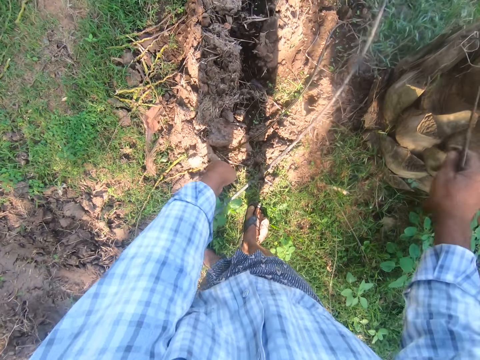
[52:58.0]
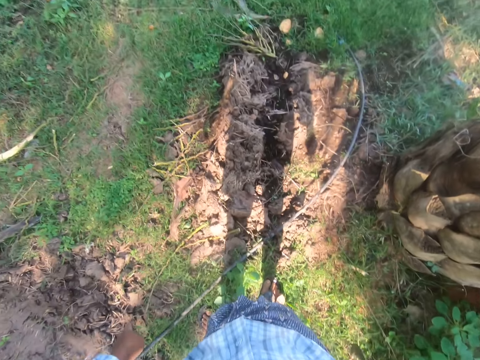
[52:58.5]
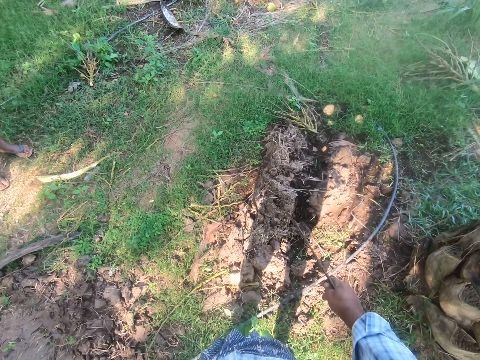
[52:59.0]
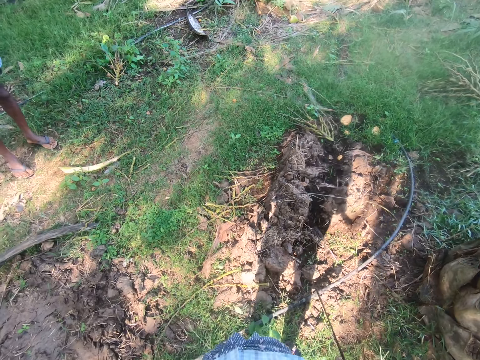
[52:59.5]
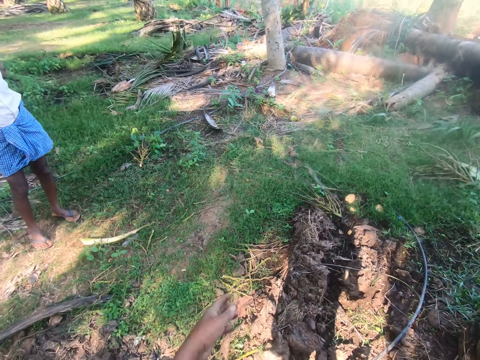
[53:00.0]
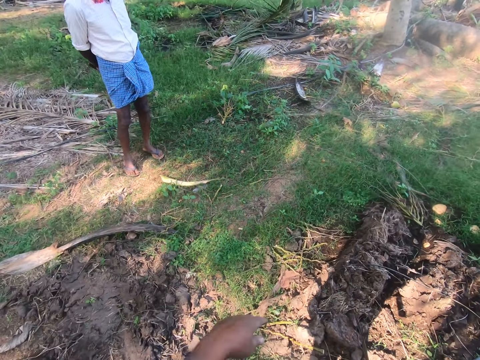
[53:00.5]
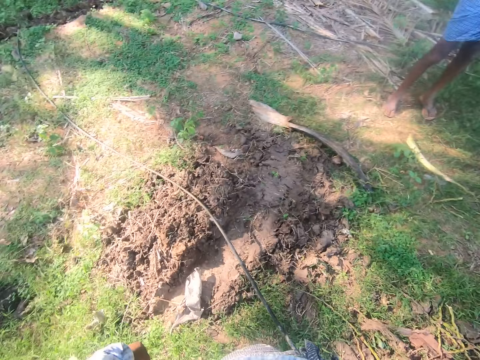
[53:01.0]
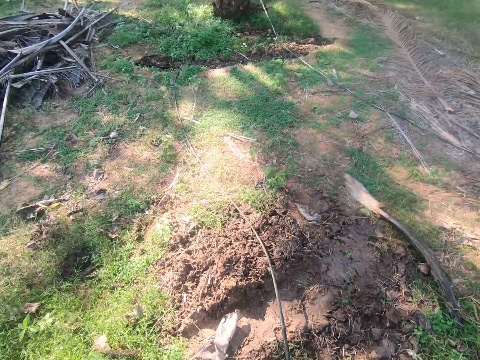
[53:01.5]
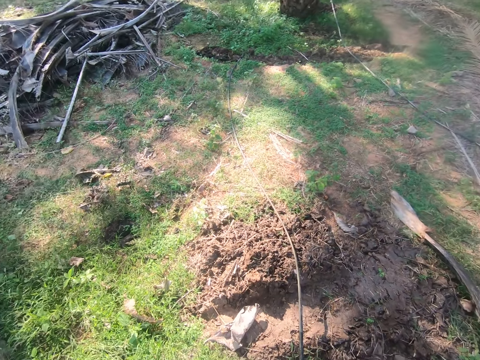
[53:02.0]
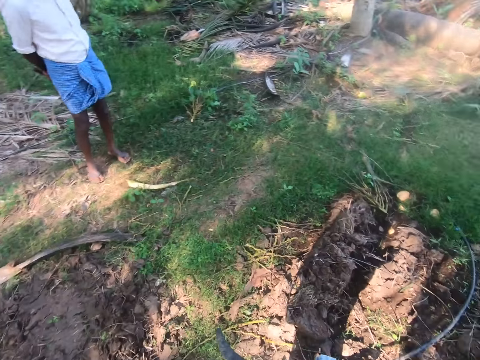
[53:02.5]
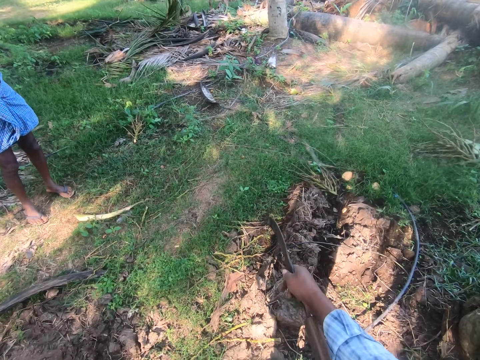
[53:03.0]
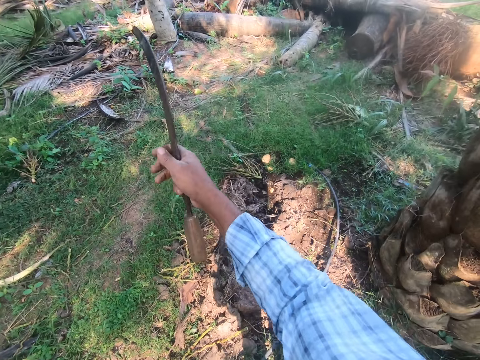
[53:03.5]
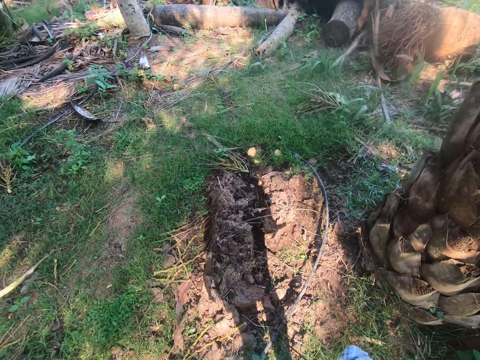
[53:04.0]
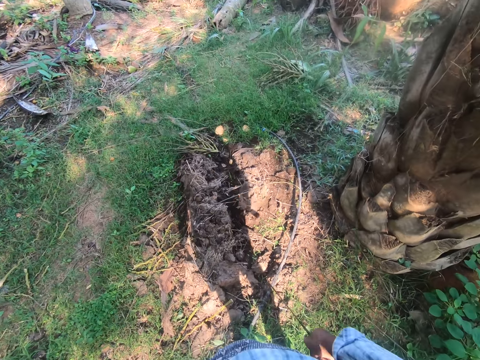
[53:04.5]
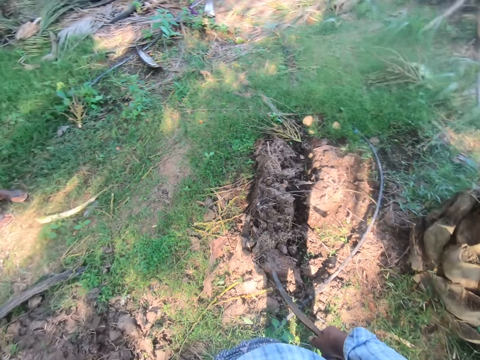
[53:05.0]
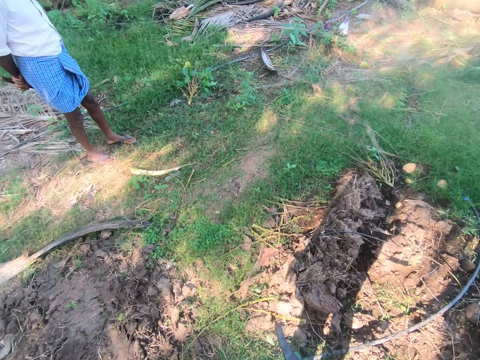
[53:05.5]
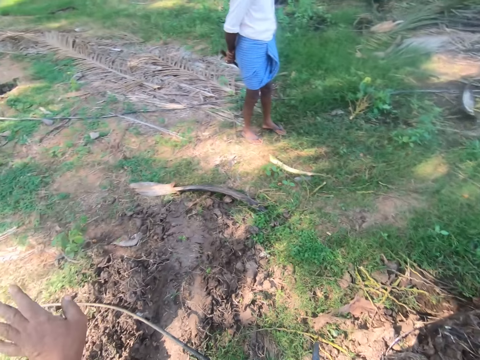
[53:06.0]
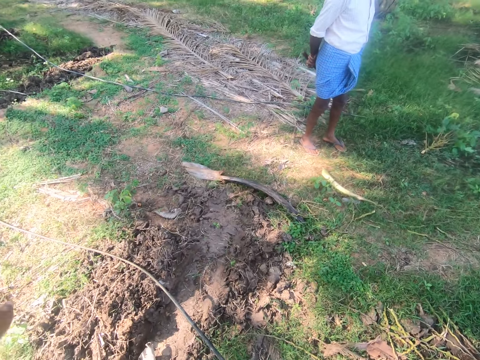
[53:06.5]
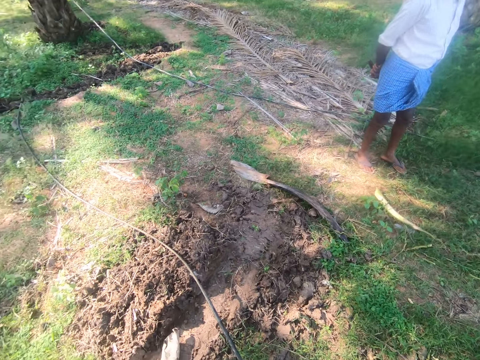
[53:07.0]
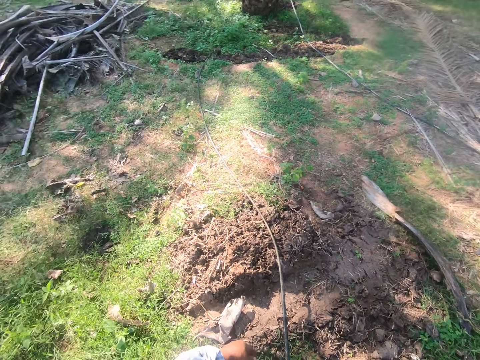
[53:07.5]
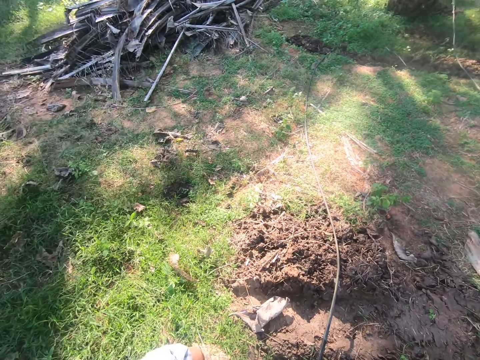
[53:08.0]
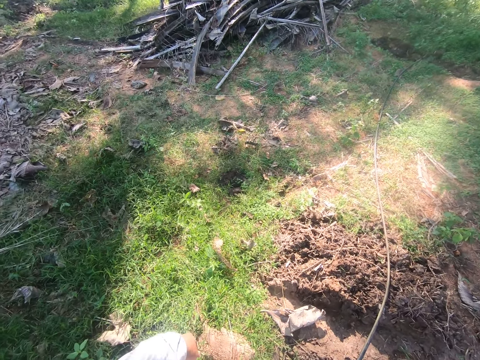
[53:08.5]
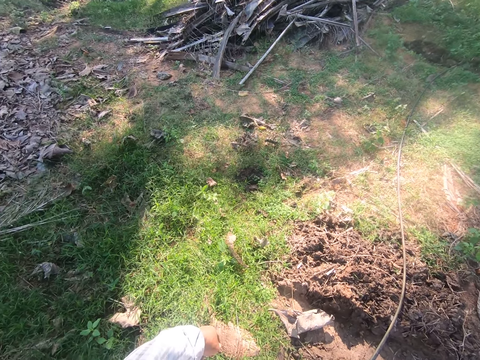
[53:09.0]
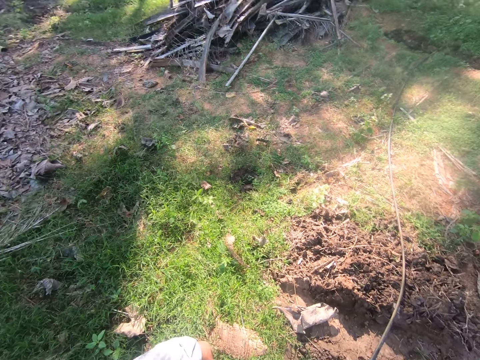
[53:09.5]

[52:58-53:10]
The camera wearer drops the wire on the ground and looks around. A man stands close to the camera wearer. The camera wearer uses gestures and looks around the plantation. The man stands close to the camera wearer. The camera wearer uses gestures and looks around. The man stands close to the camera wearer. The camera wearer uses gestures and looks around.

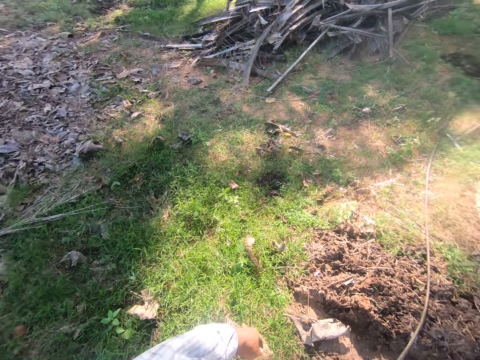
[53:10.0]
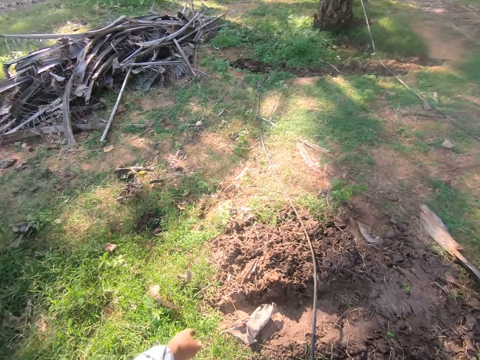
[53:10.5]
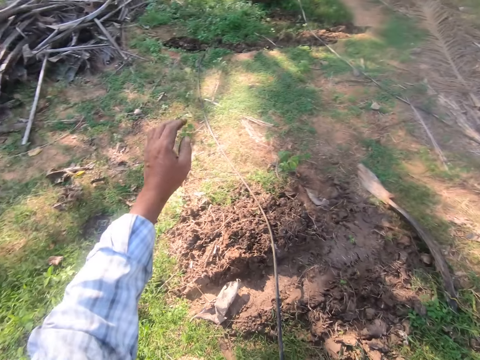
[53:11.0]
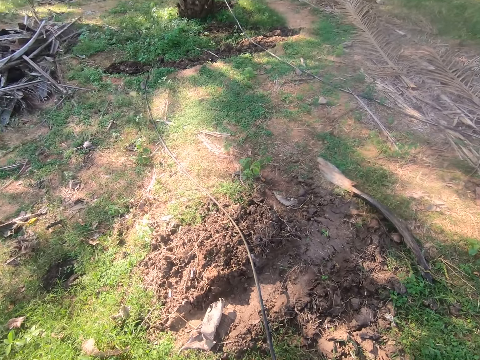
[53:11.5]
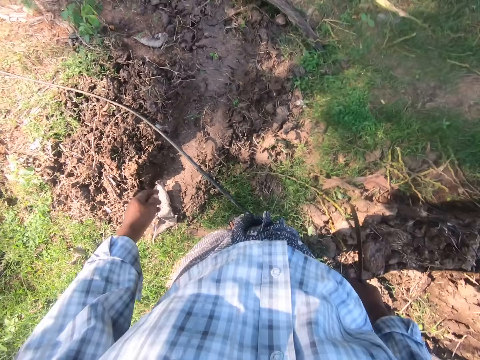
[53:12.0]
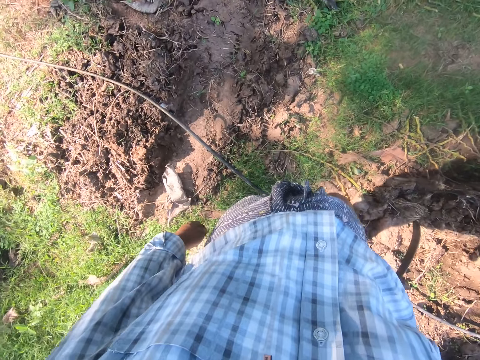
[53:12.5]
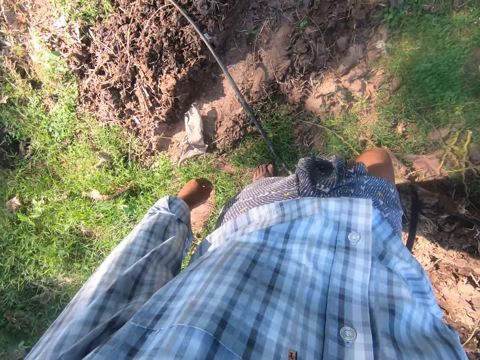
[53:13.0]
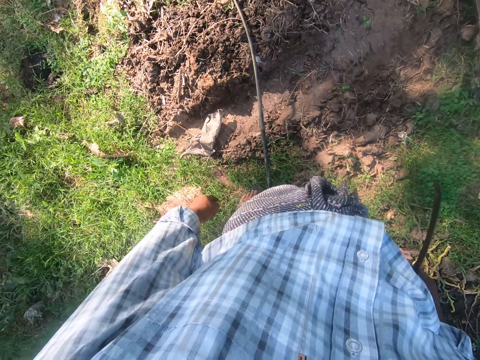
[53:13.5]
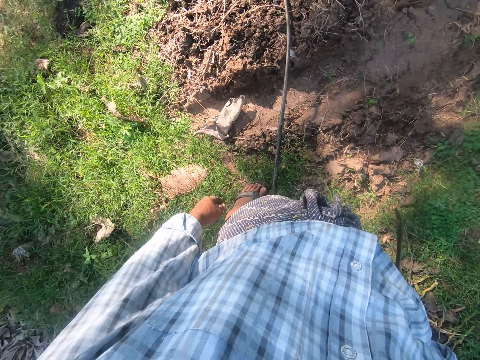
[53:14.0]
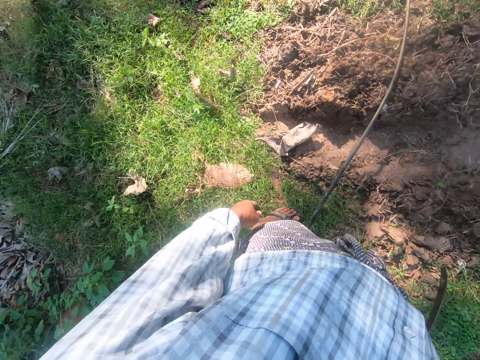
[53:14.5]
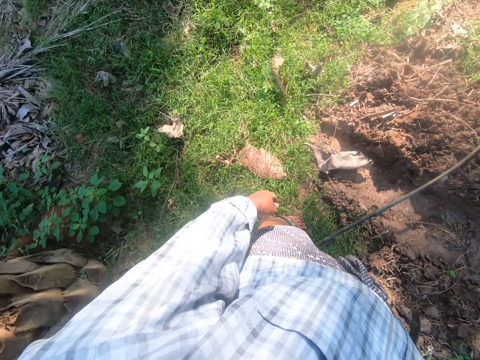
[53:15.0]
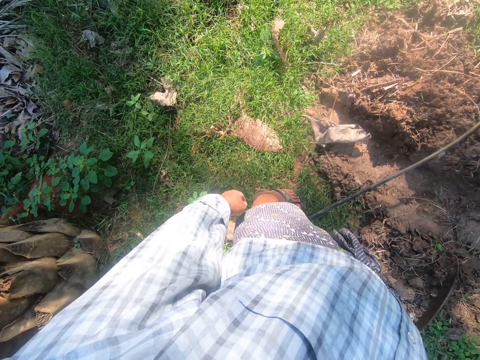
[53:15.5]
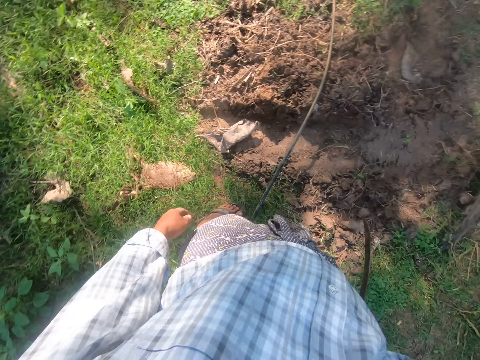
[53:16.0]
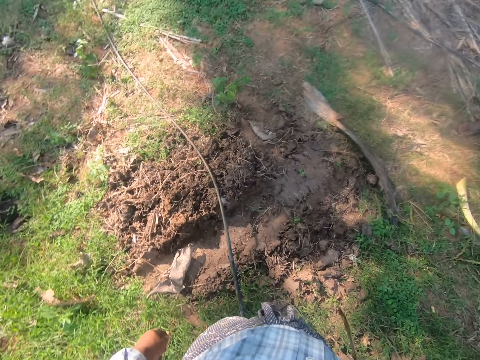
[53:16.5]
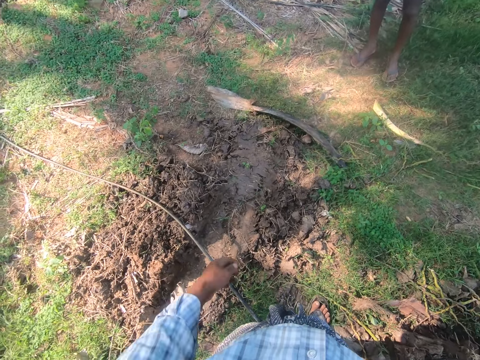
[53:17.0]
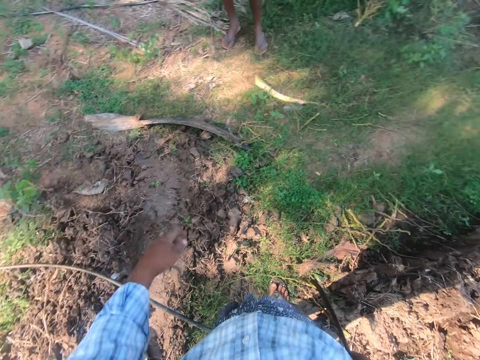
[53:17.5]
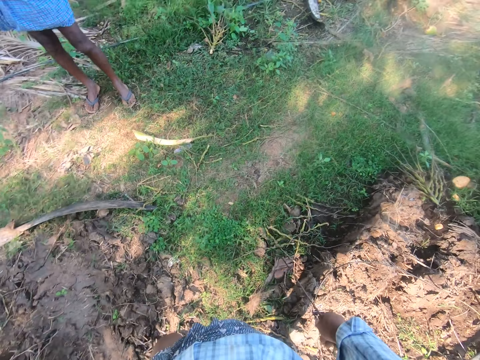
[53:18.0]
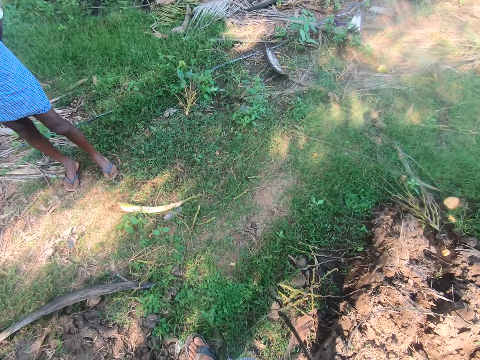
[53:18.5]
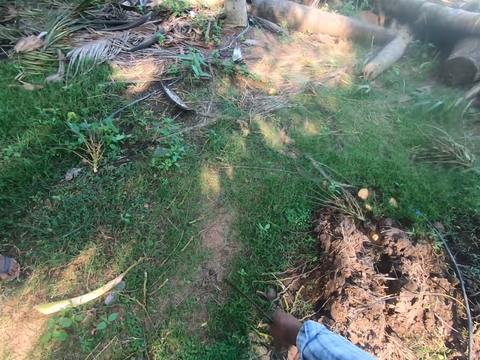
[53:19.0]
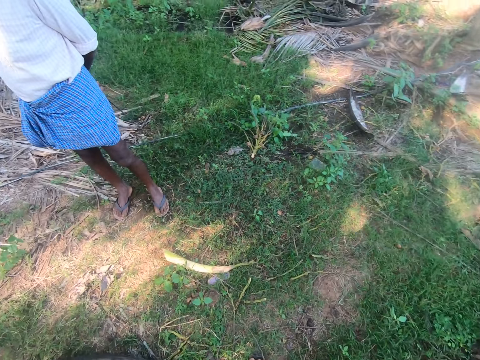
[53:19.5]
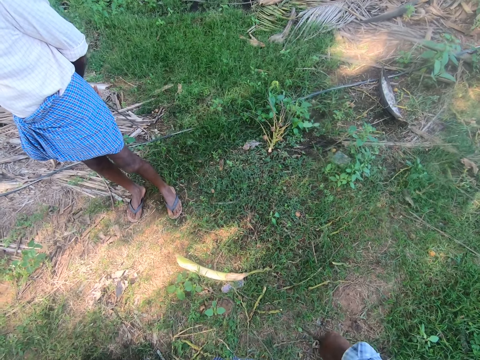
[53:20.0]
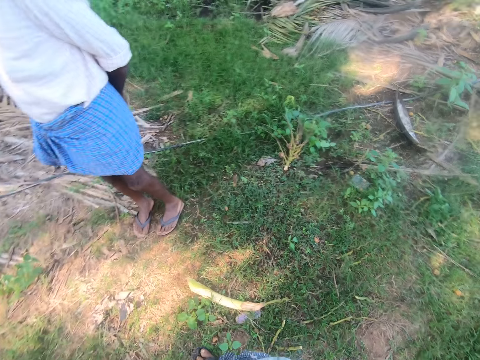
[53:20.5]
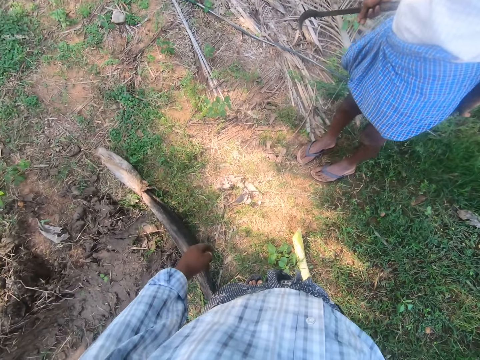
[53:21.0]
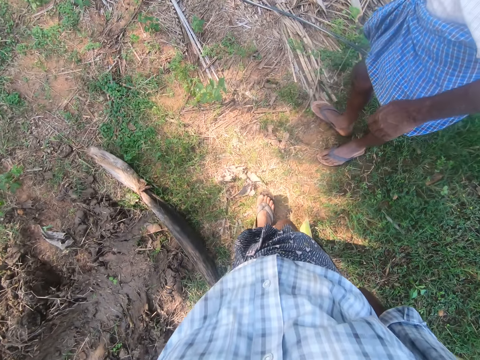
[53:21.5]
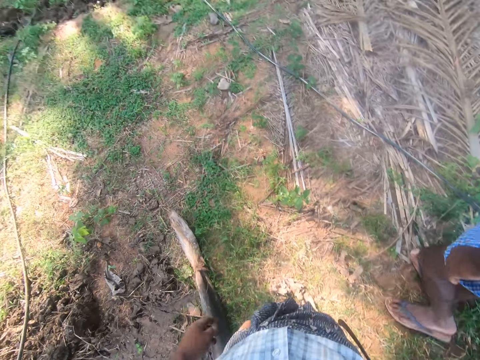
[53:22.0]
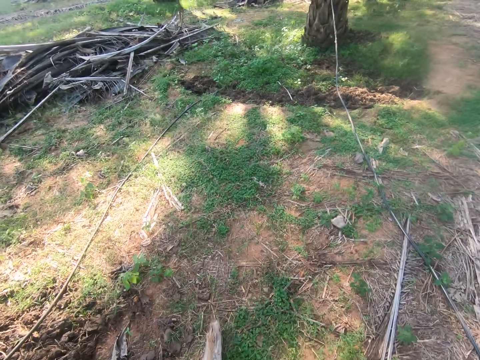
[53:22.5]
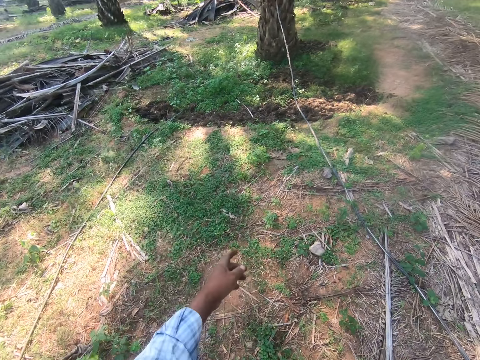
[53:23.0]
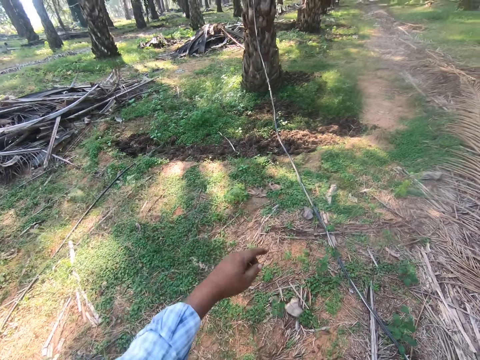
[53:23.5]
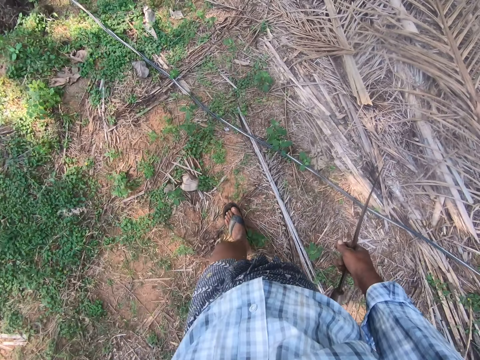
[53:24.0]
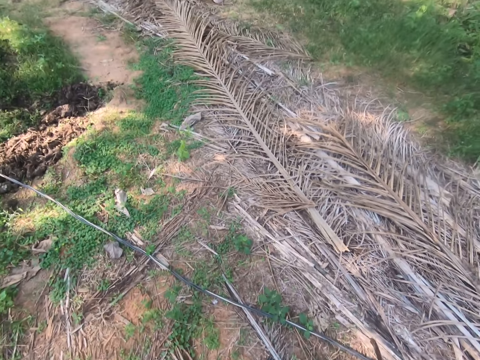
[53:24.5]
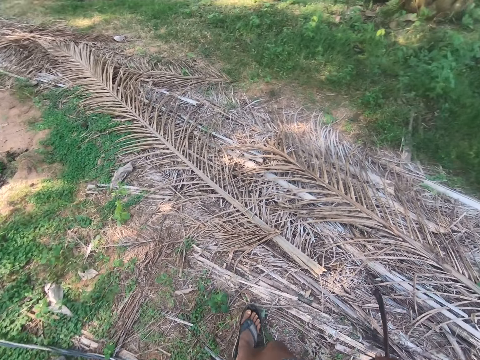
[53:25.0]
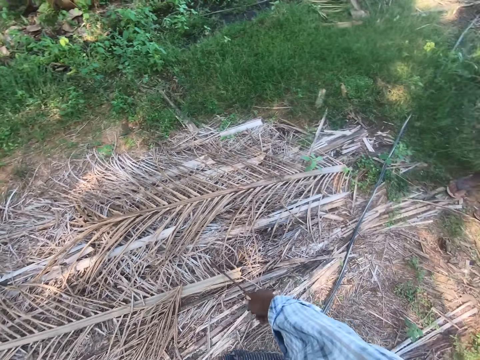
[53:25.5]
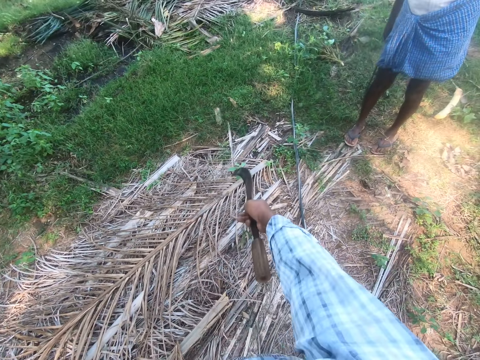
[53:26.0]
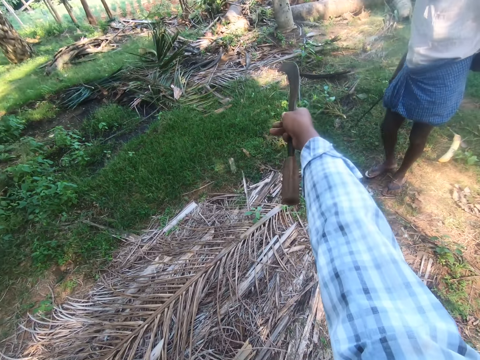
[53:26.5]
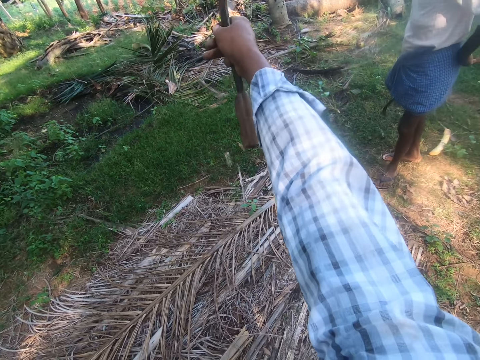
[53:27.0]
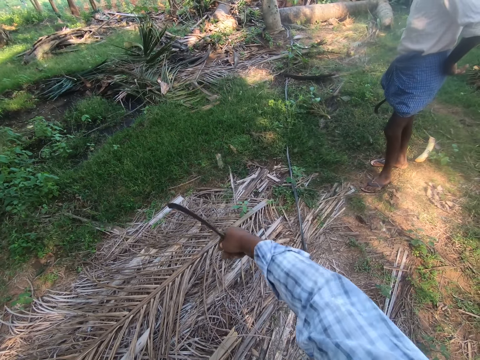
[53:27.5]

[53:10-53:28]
The camera wearer uses gestures. They look around. They lift a leg upwards. They look around. A man stands close to the camera wearer. The camera wearer uses gestures, looks around and walks around. The man turns around. The camera wearer uses gestures, walks around, looks around and uses gestures. The man stands close to the camera wearer and turns around.
